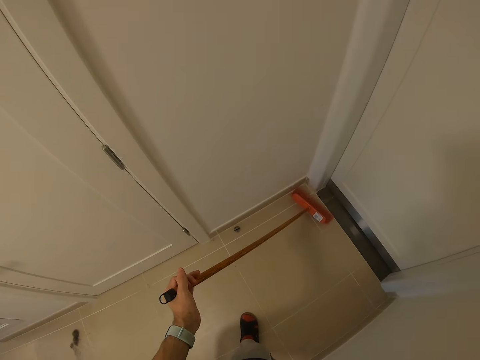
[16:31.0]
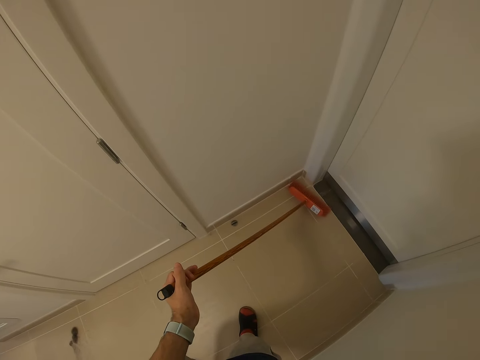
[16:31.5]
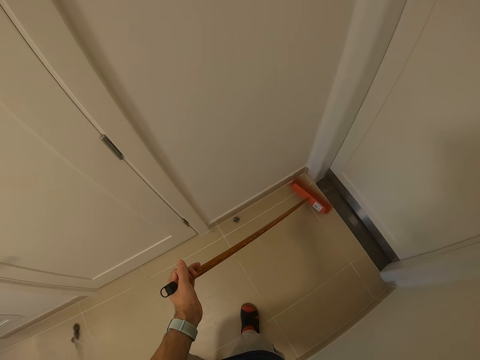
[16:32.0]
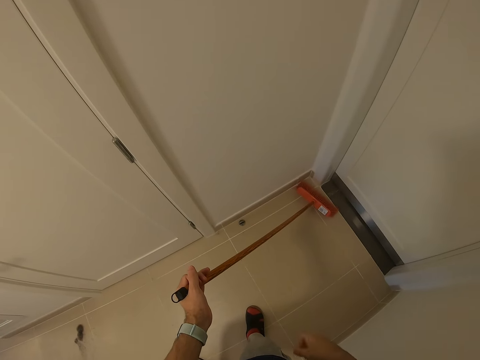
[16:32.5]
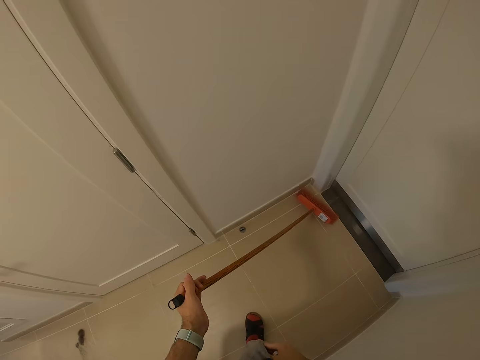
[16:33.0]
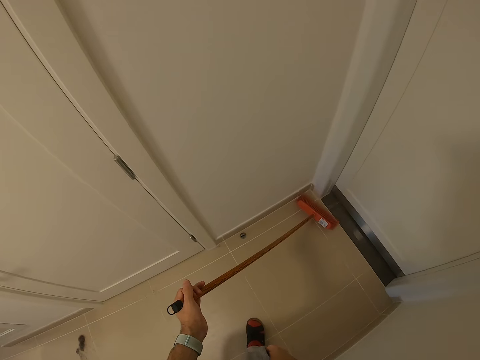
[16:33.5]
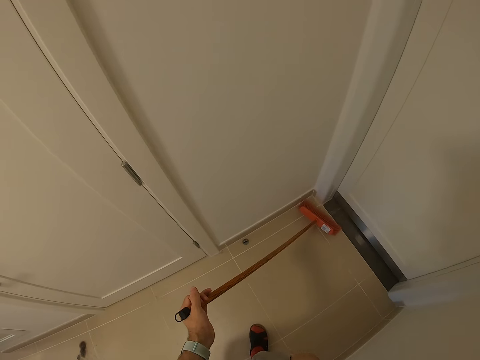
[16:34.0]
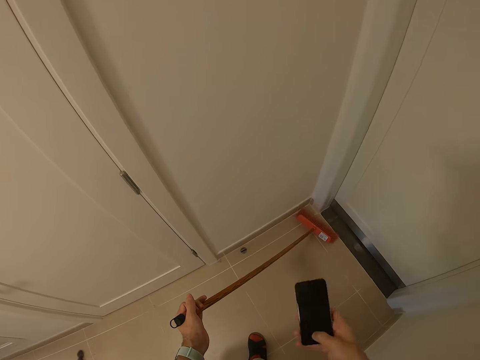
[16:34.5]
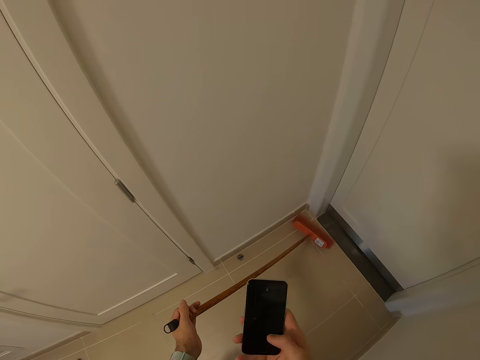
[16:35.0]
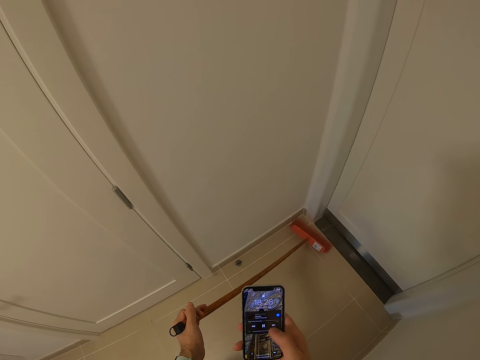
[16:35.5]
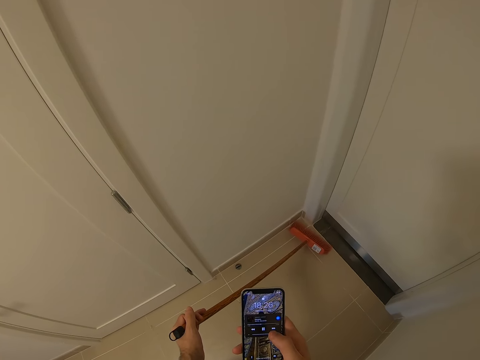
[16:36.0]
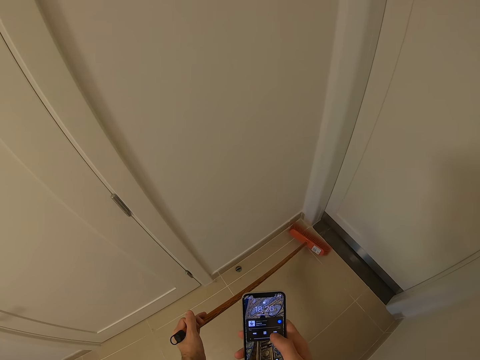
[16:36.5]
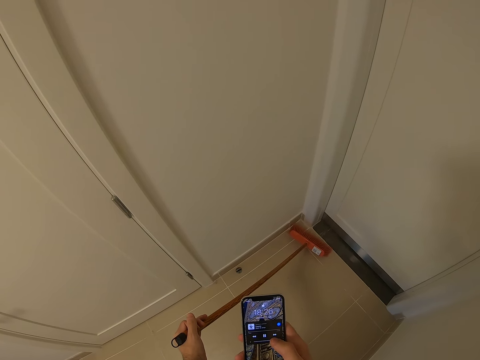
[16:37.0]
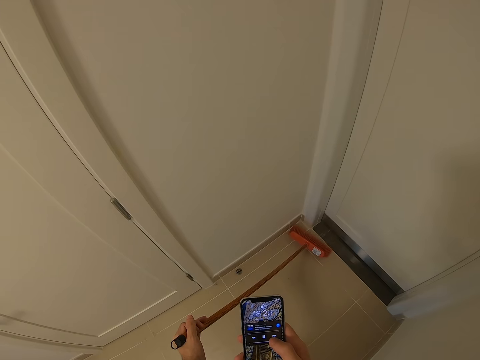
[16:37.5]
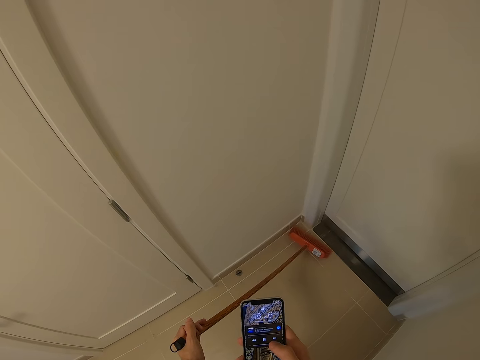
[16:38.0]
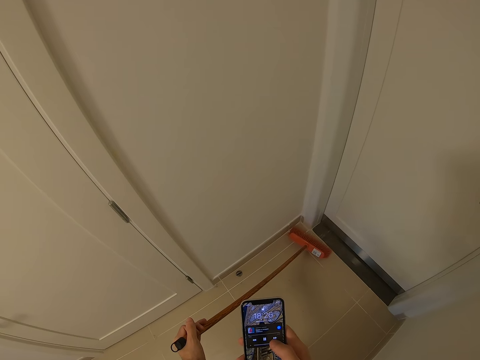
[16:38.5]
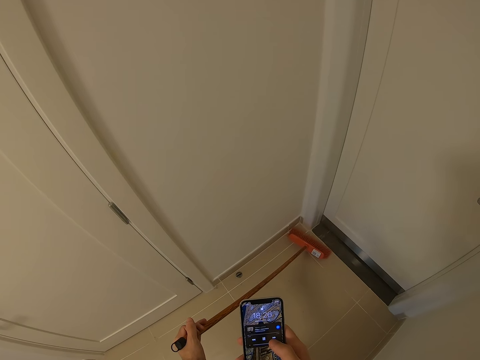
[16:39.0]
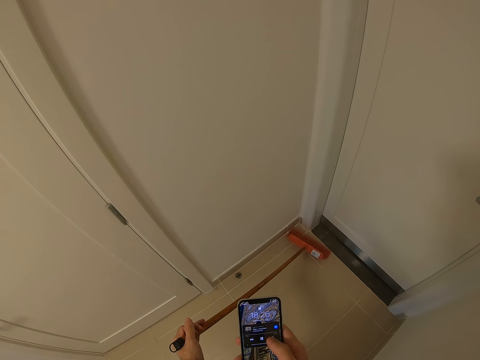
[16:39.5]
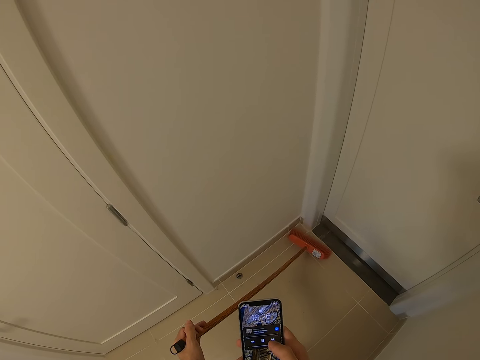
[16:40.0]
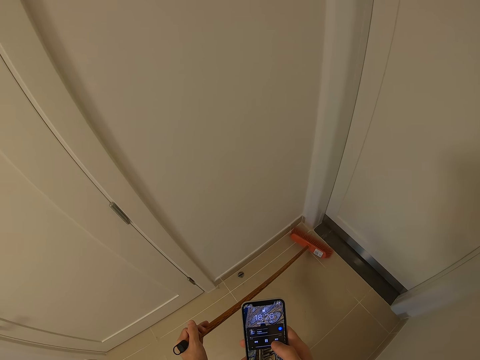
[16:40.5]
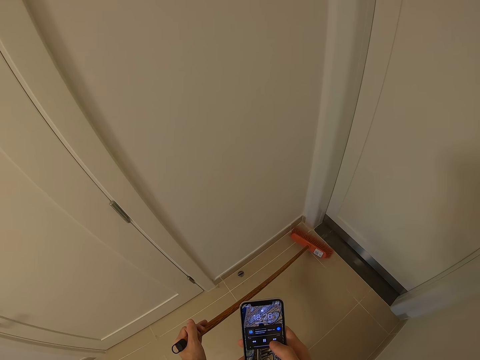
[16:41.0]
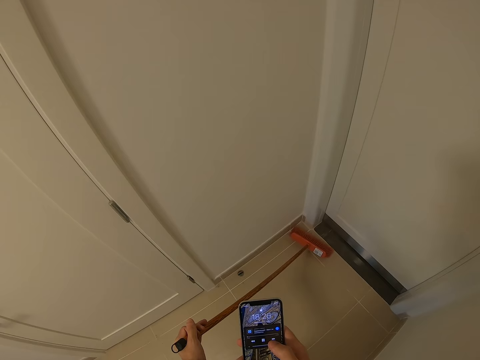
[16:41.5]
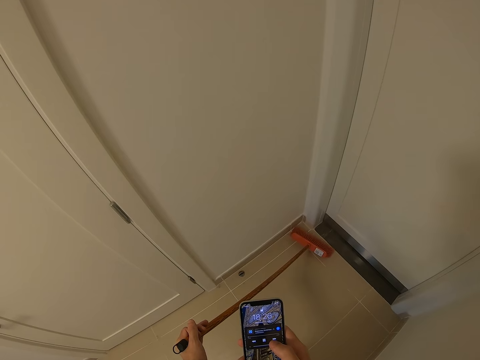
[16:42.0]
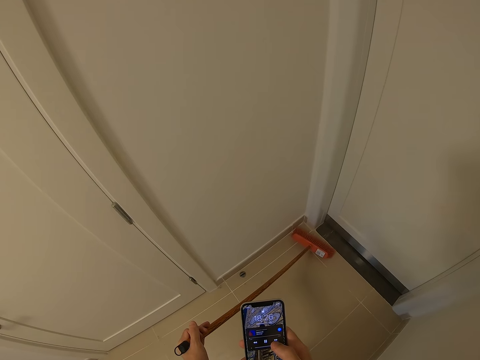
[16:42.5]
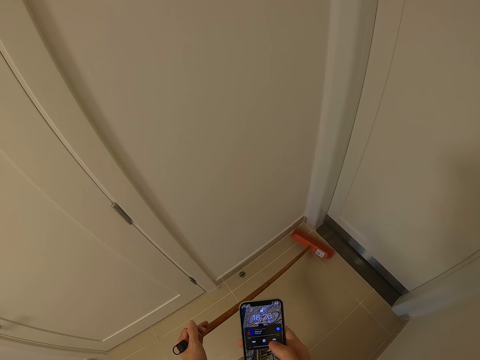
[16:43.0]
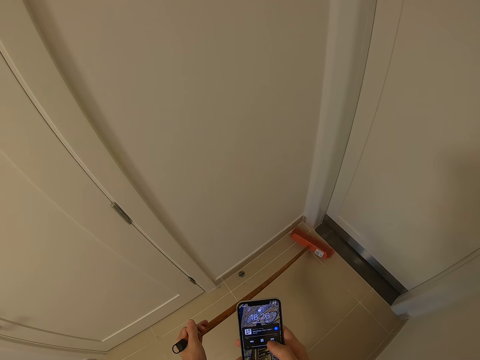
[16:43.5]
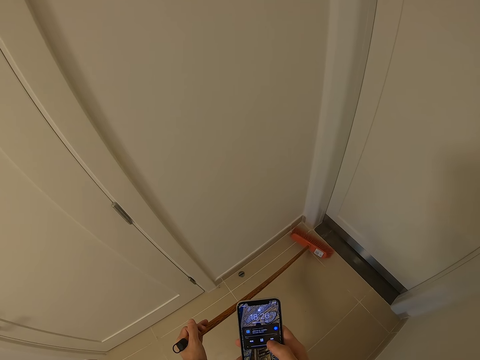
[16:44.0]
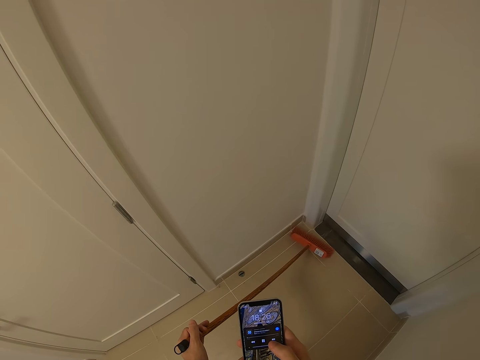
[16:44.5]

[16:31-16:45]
The camera wearer picks up the phone with his right hand. He uses the phone.

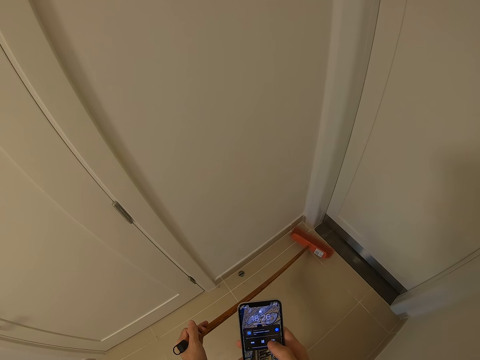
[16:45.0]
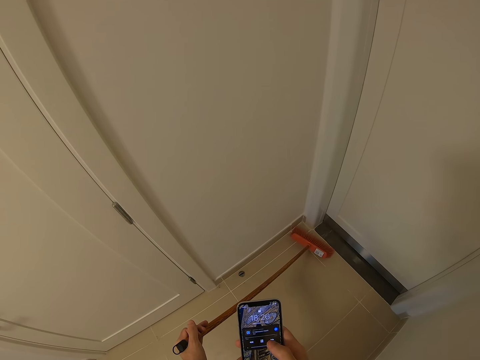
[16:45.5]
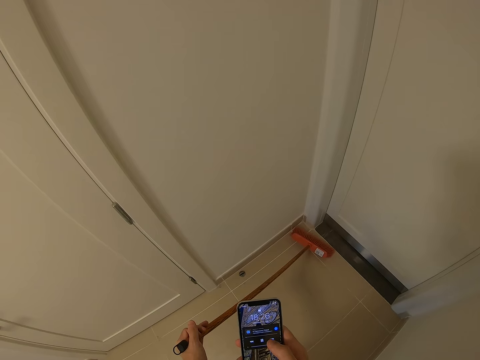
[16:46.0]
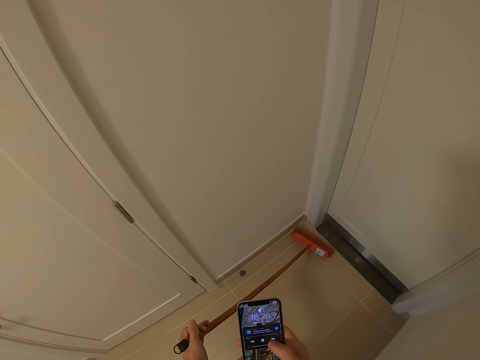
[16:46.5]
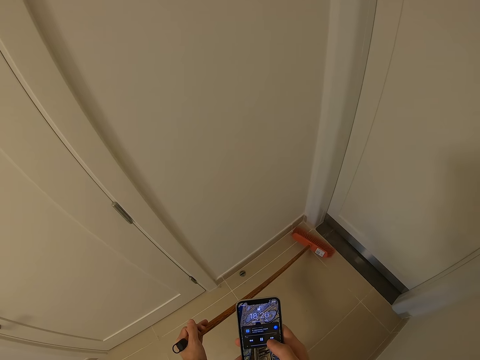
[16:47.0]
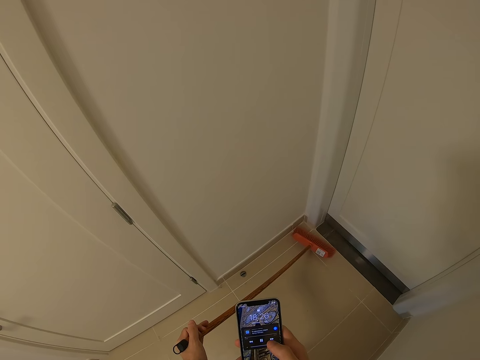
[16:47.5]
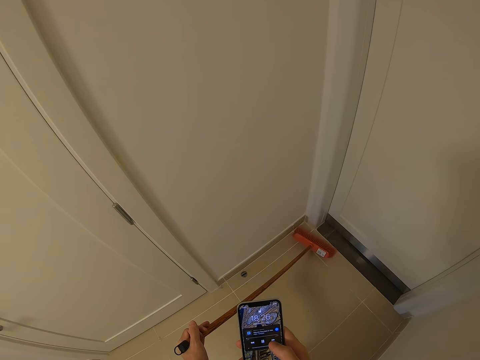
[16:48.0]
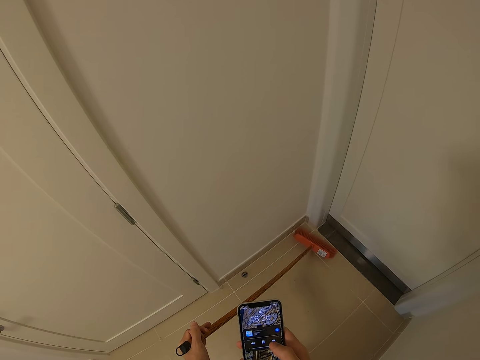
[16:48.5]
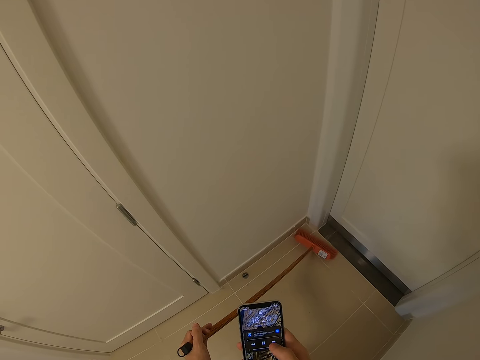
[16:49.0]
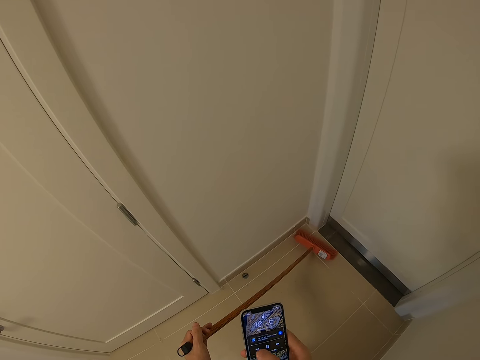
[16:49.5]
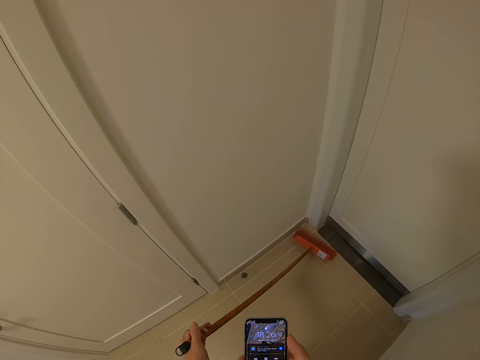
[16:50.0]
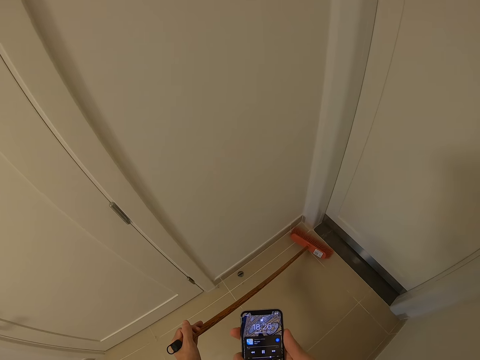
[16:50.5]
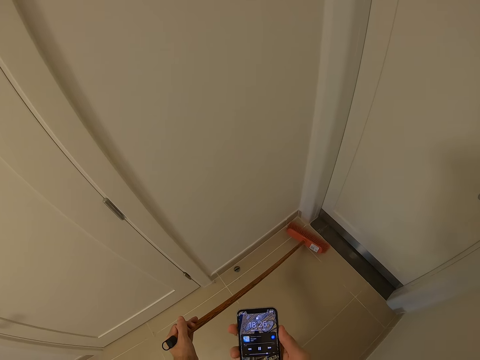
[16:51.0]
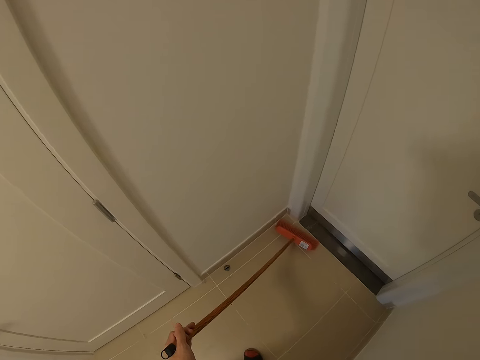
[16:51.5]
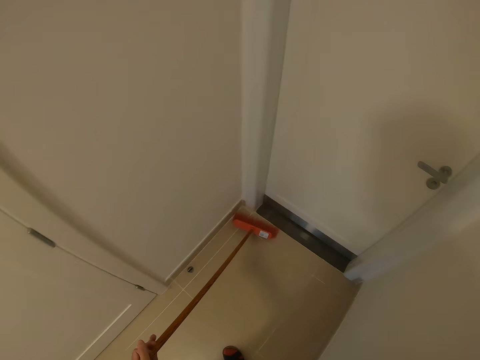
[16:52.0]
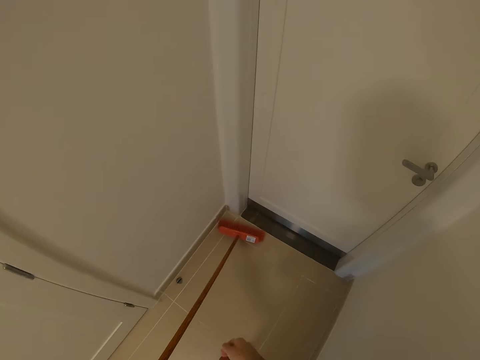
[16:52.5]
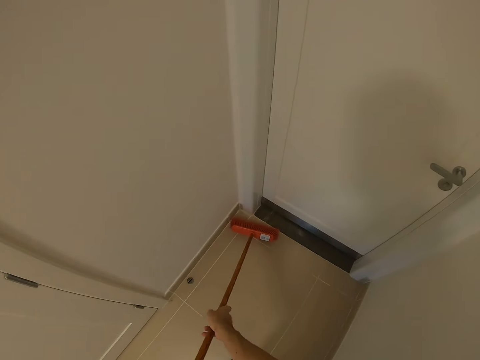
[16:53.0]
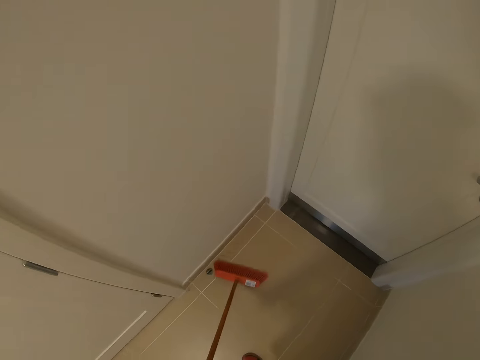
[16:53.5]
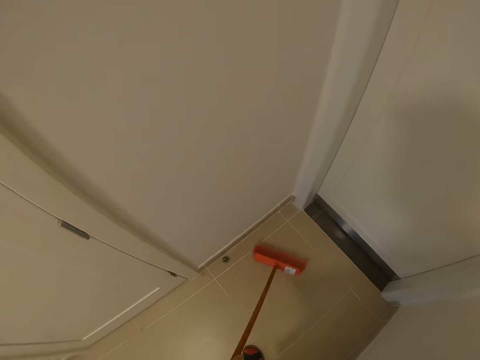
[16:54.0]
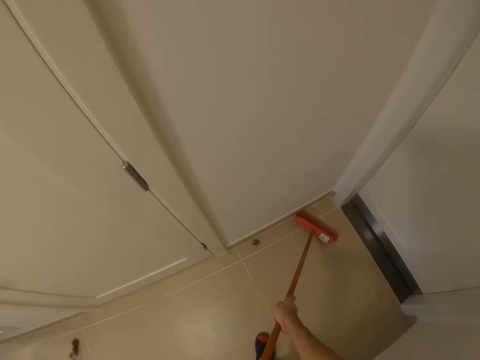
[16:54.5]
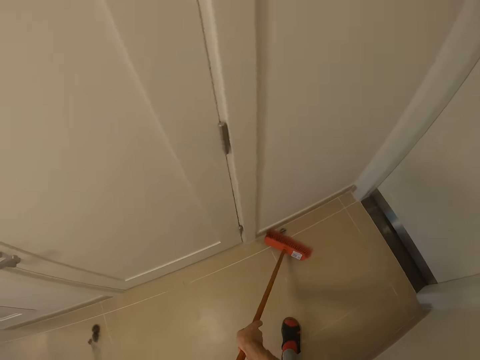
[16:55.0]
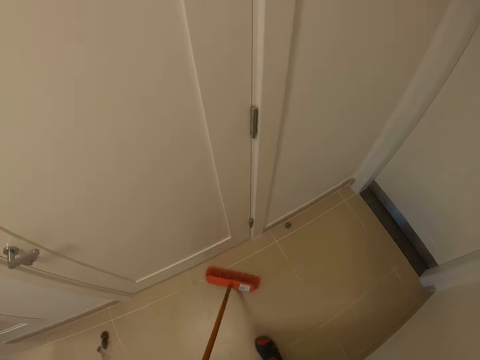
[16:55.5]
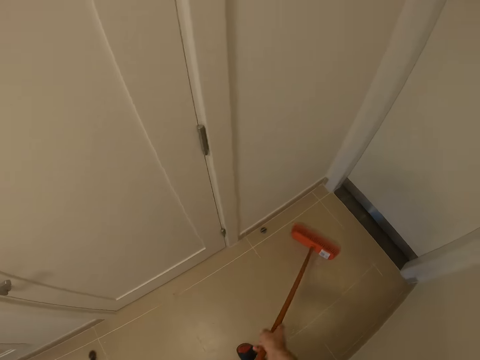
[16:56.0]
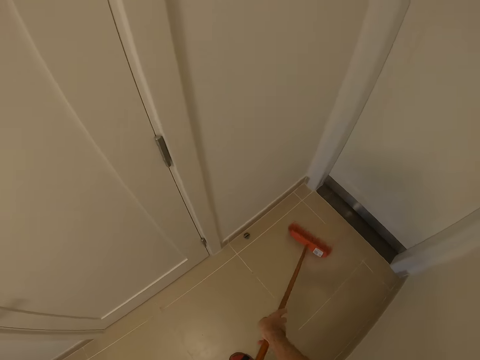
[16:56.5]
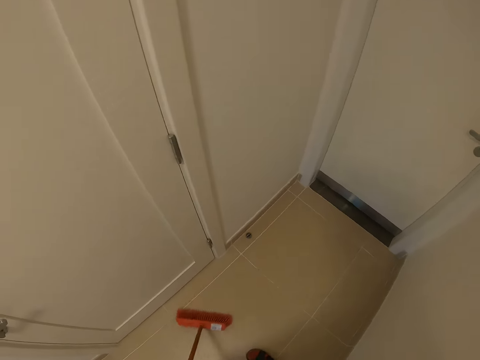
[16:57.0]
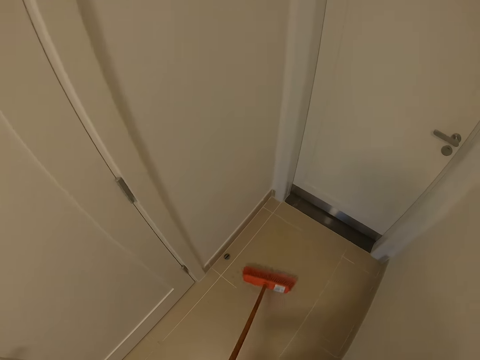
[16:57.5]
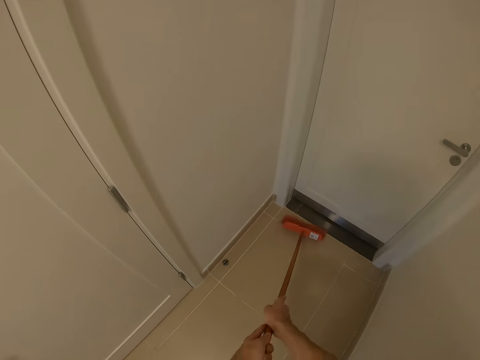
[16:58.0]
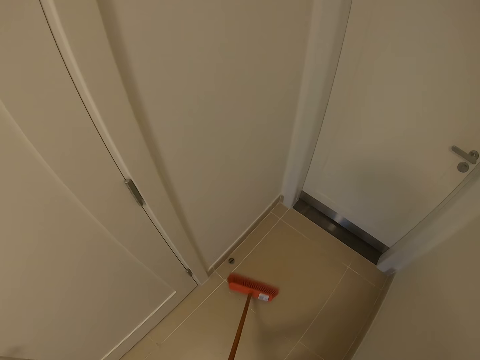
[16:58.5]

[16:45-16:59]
The camera wearer returns the phone. They hold the broom. They sweep the floor with the broom.
